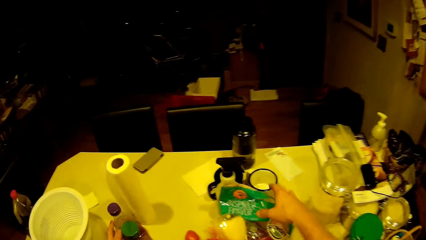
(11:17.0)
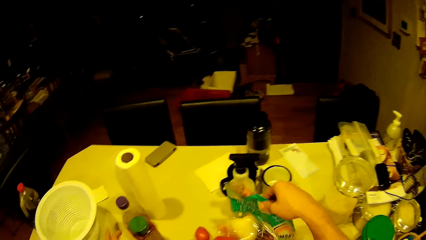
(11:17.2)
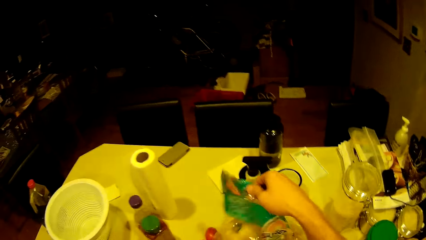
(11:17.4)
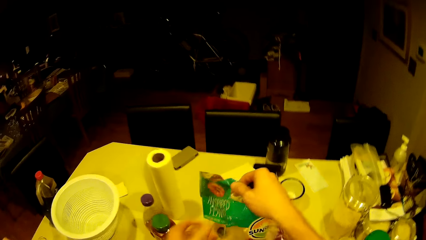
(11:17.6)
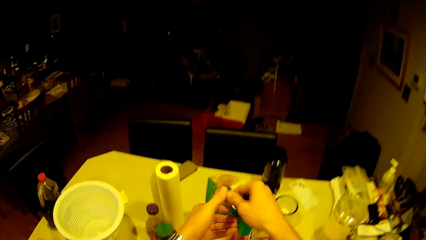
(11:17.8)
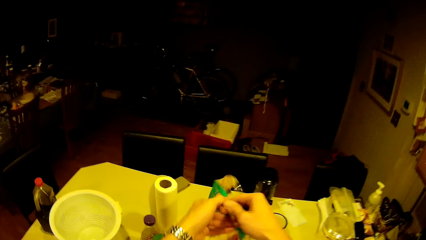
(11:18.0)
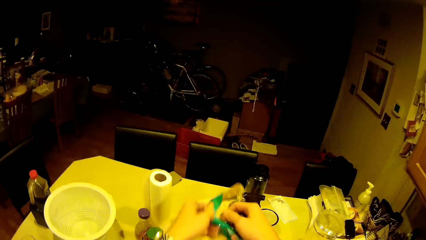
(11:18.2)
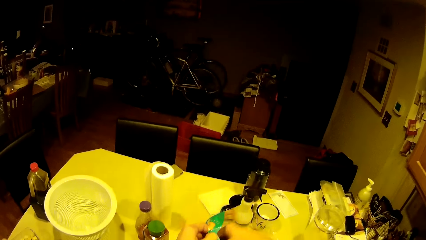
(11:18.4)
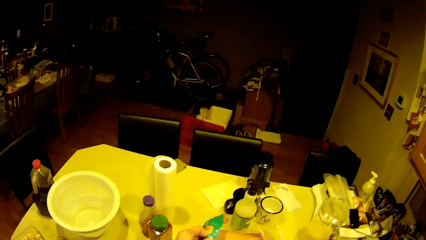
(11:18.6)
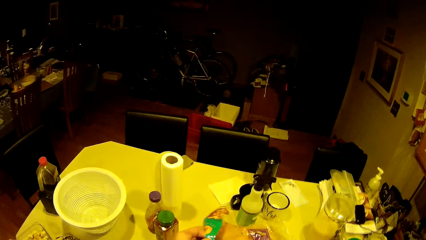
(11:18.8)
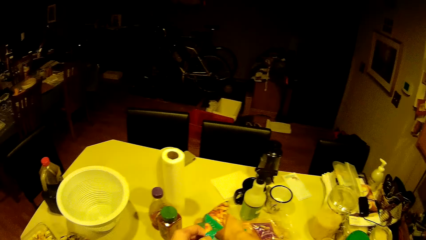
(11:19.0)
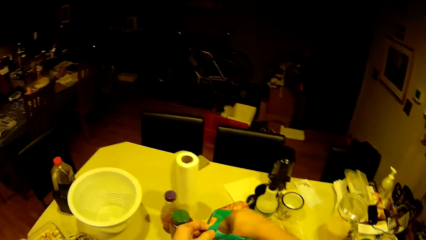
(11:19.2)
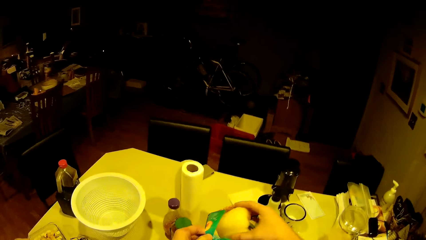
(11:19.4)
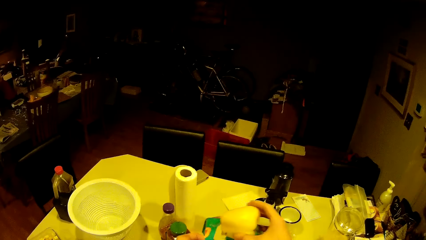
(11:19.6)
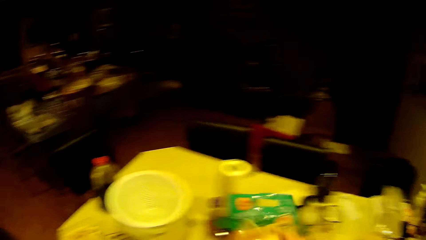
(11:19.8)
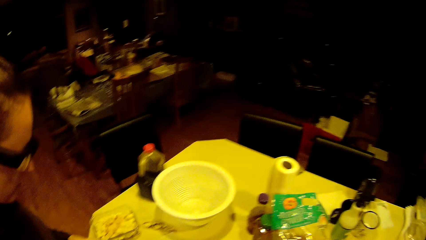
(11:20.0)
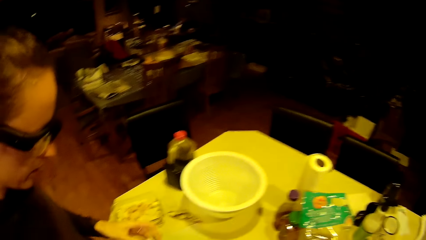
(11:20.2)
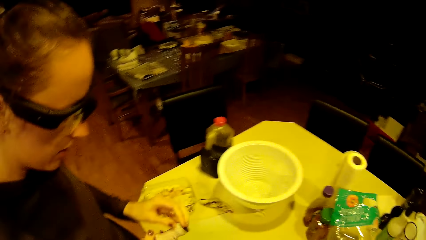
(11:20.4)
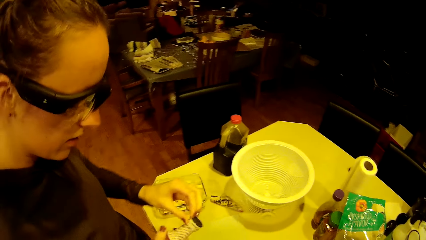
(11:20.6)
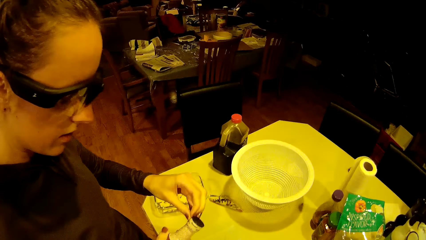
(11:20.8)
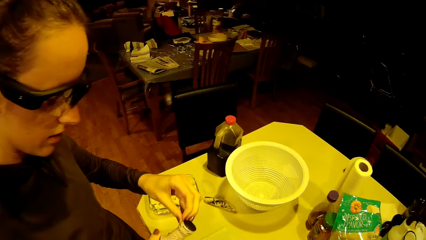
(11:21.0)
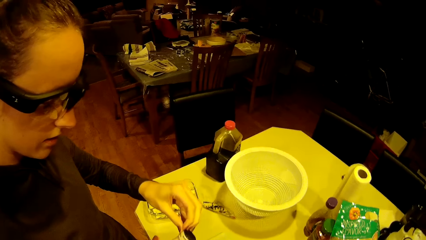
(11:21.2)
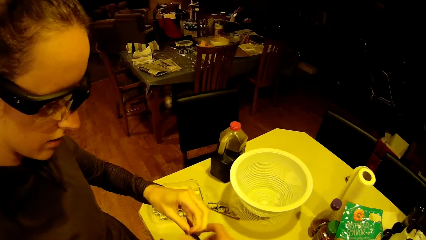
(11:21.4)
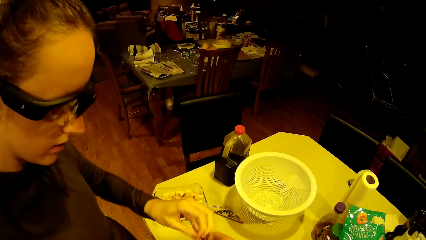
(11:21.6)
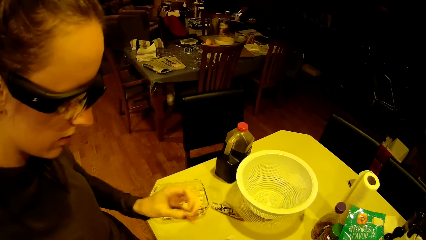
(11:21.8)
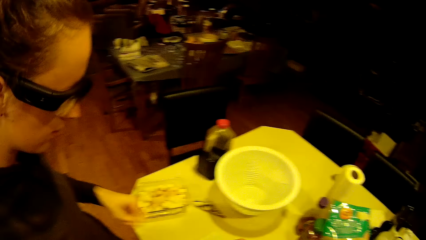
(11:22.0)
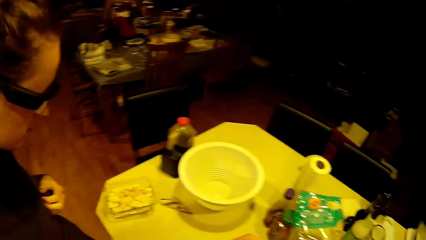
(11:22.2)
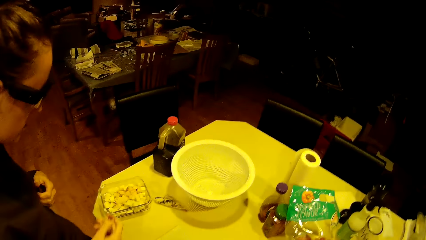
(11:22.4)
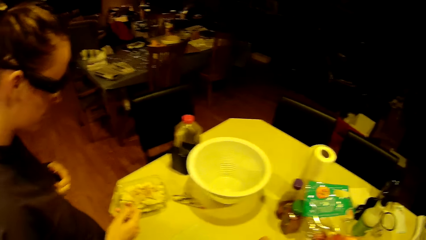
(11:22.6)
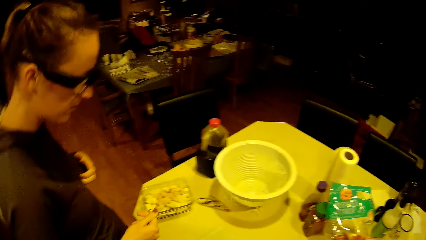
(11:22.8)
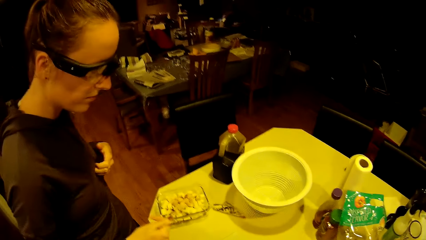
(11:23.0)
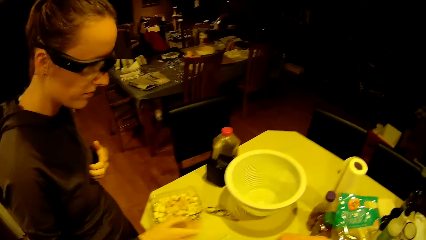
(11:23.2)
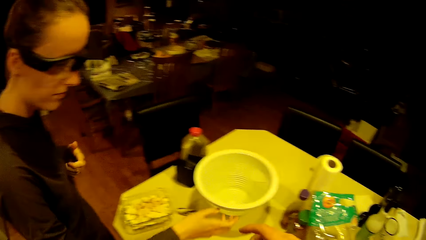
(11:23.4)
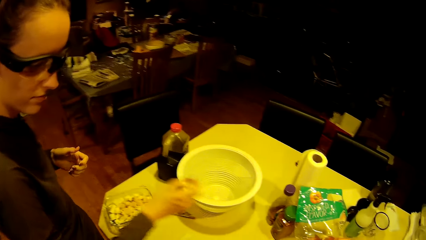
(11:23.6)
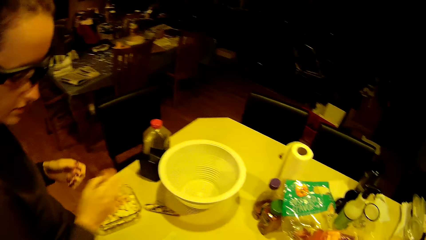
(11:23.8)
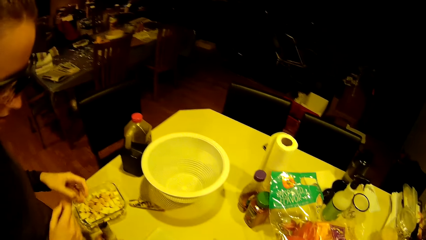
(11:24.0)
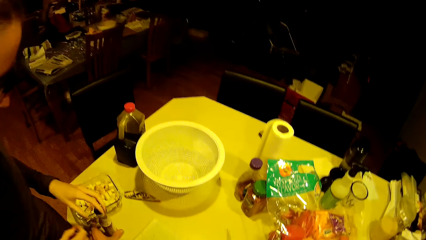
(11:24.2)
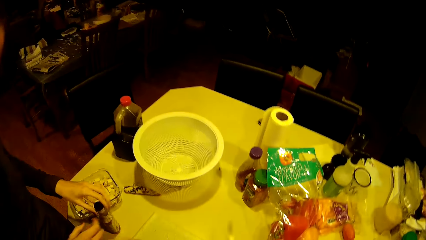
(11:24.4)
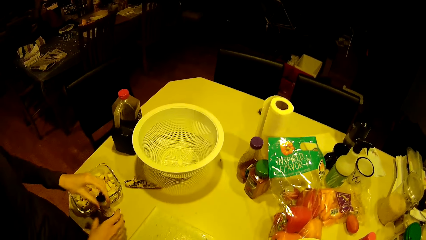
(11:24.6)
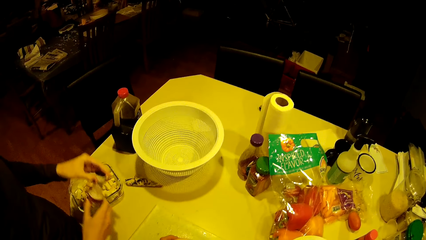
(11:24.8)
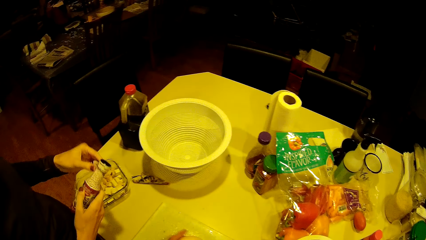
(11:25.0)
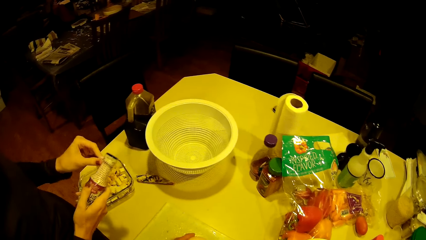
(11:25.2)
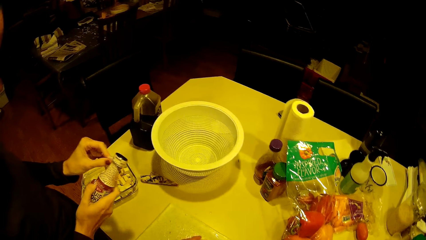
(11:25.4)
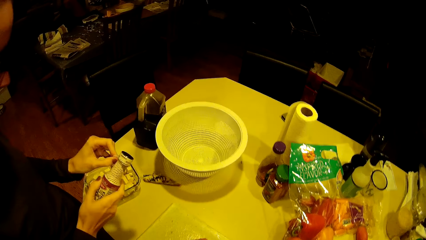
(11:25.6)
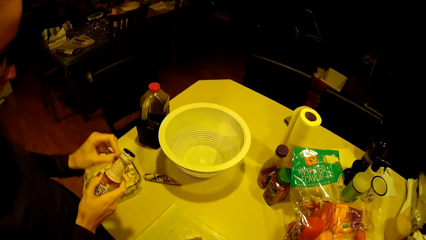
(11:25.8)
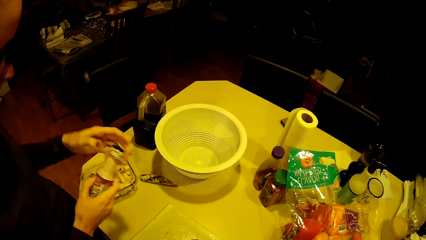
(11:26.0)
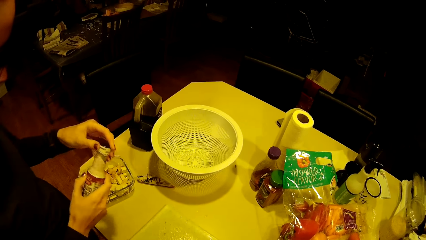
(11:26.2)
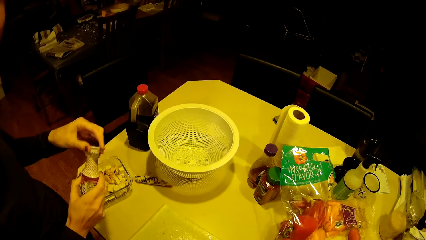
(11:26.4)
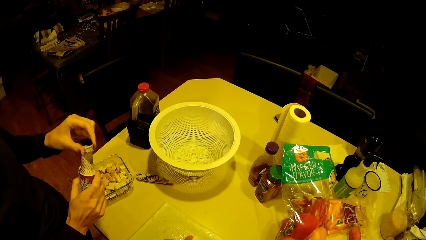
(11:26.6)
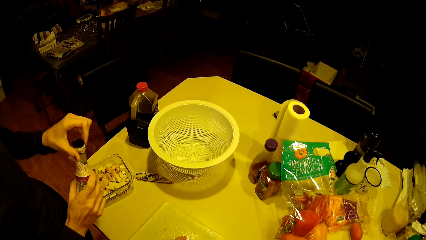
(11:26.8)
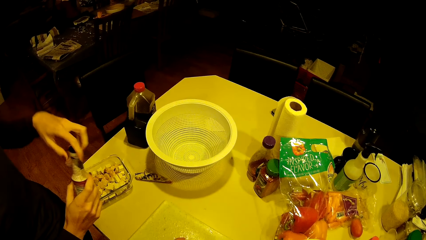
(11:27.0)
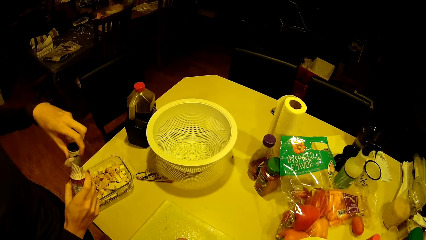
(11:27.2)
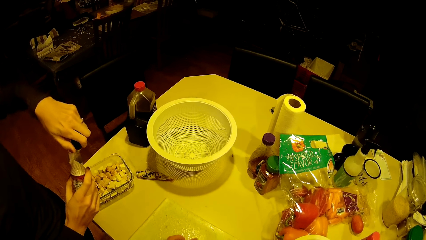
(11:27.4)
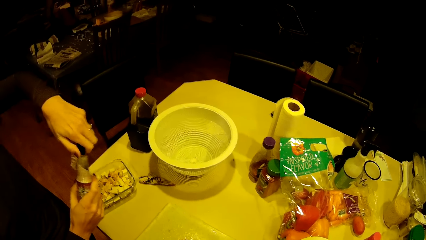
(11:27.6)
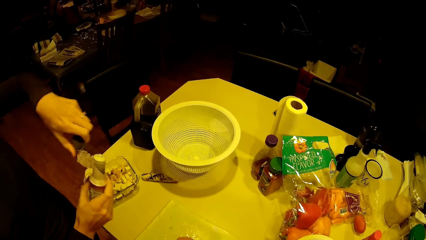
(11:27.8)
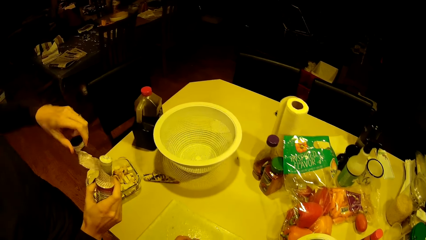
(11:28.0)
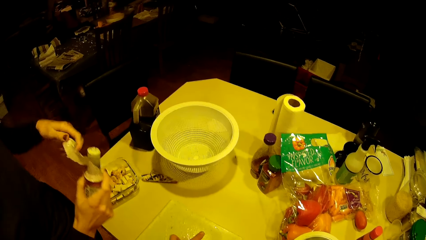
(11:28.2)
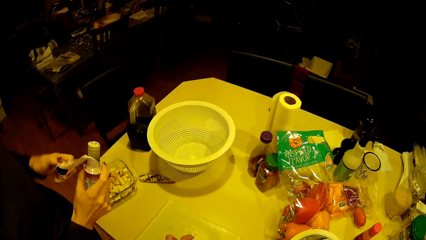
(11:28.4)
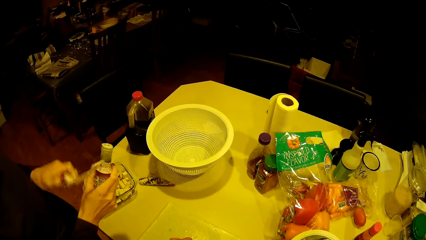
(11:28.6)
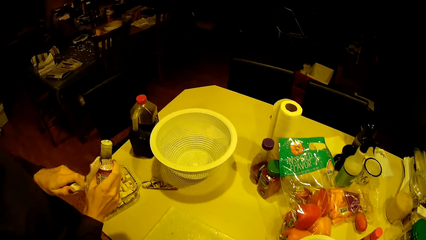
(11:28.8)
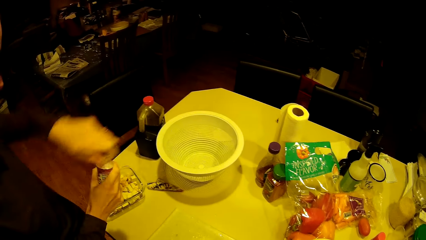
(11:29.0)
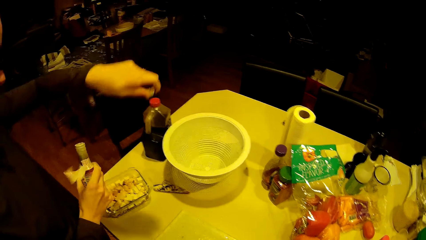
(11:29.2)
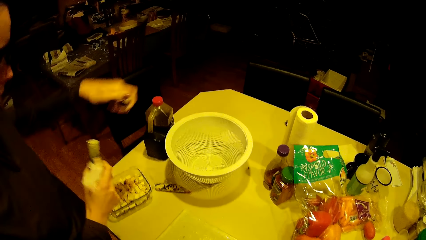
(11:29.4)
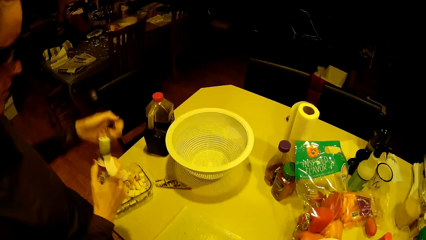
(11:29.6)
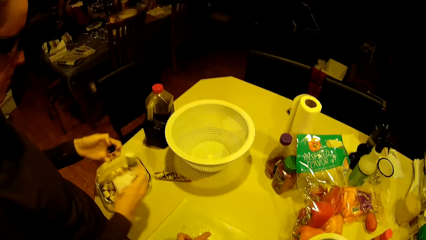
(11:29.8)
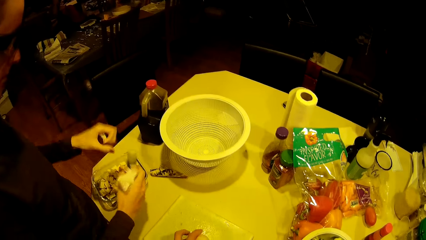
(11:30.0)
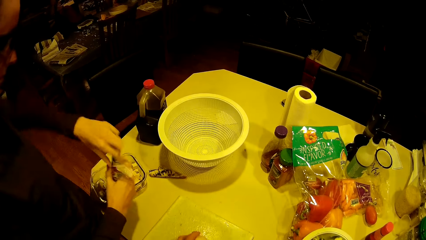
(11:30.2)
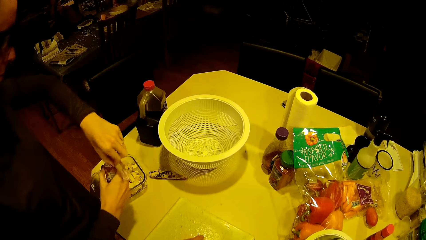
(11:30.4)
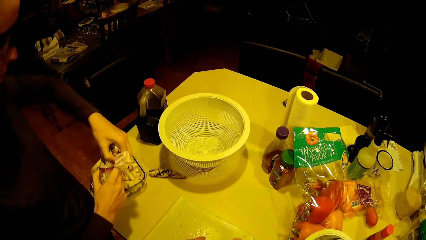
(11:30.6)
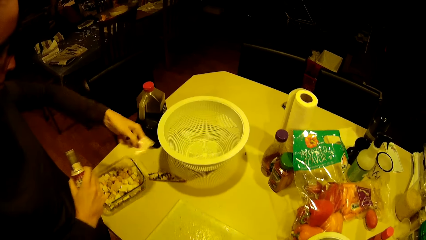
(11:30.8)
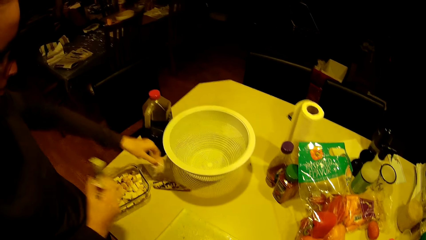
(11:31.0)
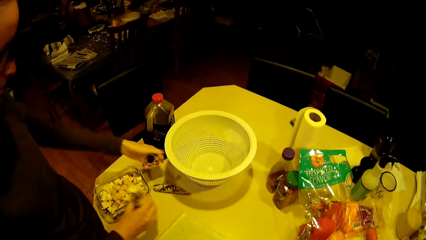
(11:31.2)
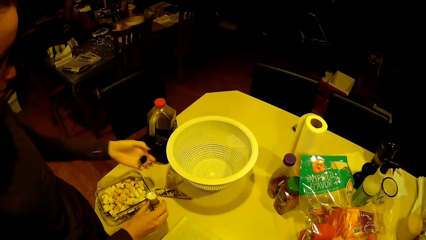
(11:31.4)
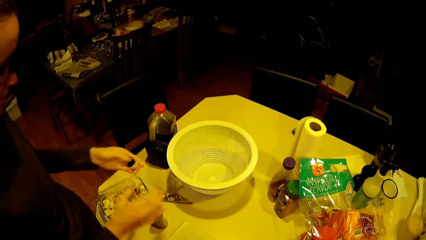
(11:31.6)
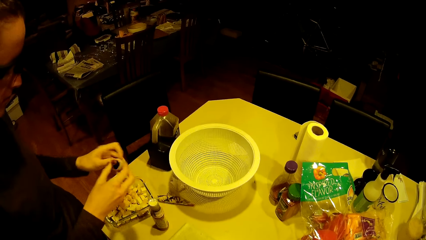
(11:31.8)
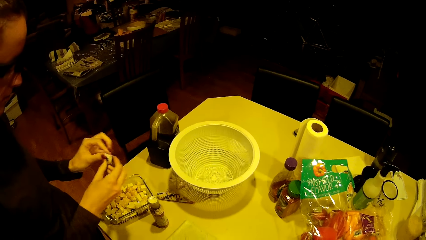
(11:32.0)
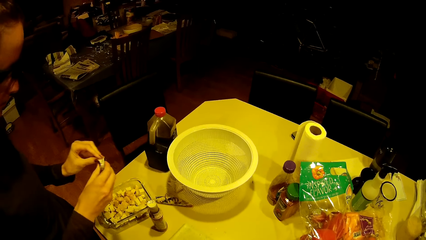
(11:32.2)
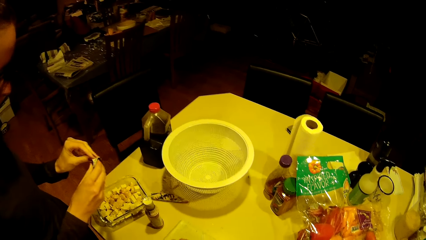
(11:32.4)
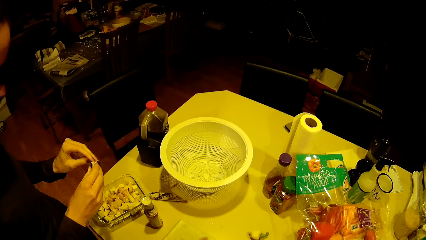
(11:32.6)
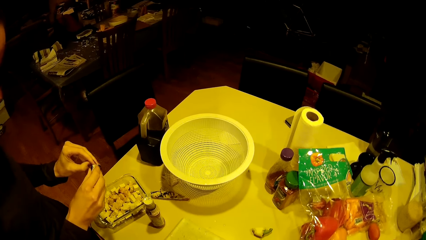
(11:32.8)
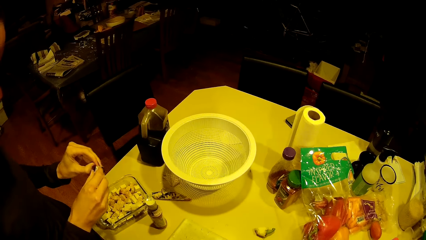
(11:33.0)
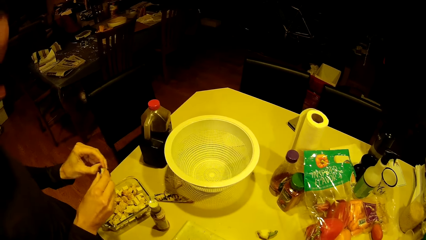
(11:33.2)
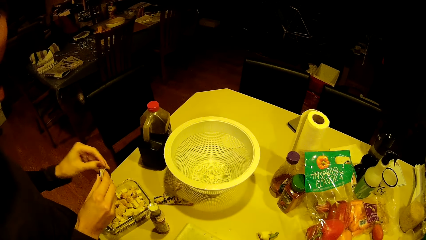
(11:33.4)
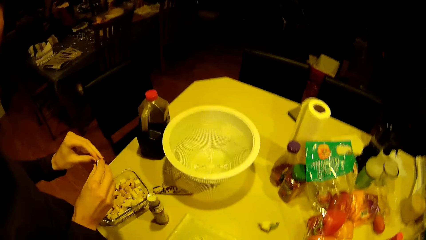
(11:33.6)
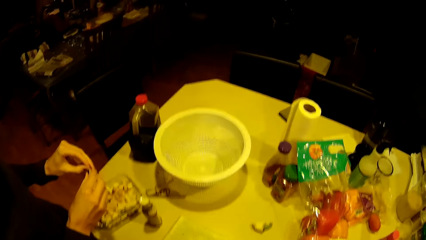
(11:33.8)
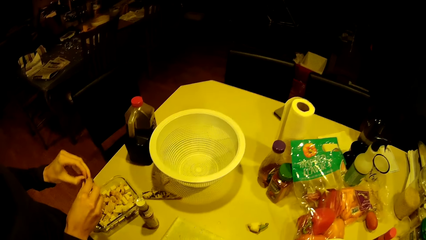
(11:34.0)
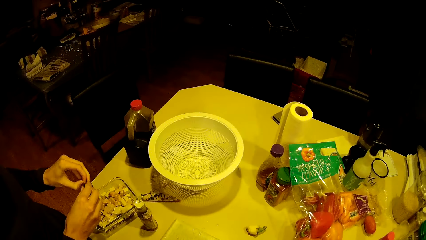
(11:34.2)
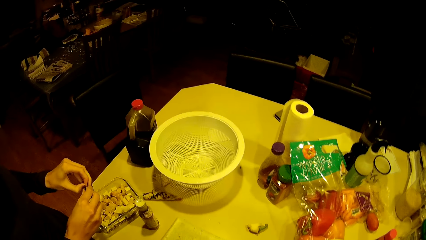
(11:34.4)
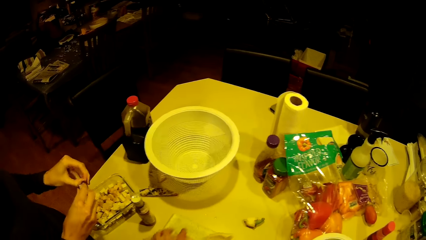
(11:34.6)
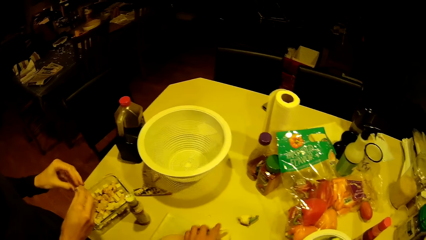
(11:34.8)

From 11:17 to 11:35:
The camera wearer takes a plastic bag from the worktop with the right hand. They hold something with both hands. They open something. They take out a dough or hot pepper from the bag. They drop the plastic bag on the worktop. They look at a woman. The woman scratches her body with the left hand. The woman picks the bottle from the worktop. The camera wearer cuts the hot pepper. They look around the kitchen area. The woman opens the cap of the bottle. The woman removes the seal from the bottle with the left hand. The camera wearer cuts the hot pepper. They look around the kitchen area. The woman drops the seal on the worktop, drops the bottle on the worktop, and peels the seal on the bottle cap.
